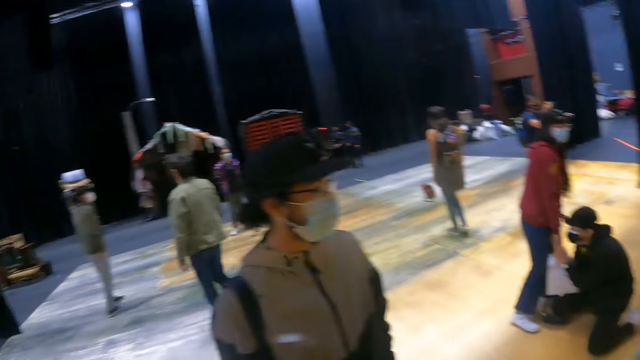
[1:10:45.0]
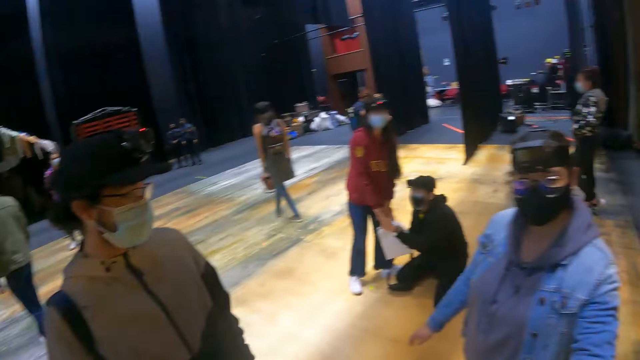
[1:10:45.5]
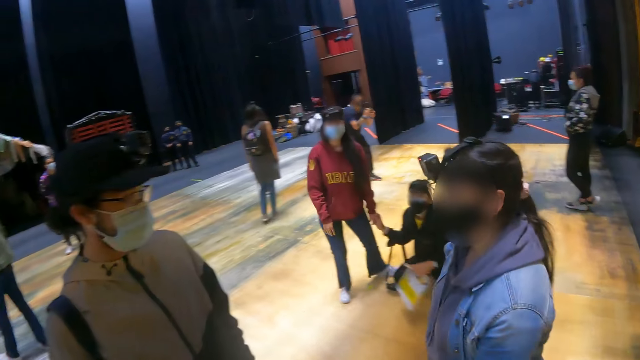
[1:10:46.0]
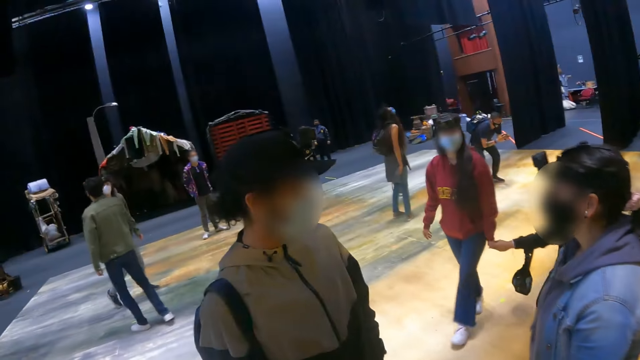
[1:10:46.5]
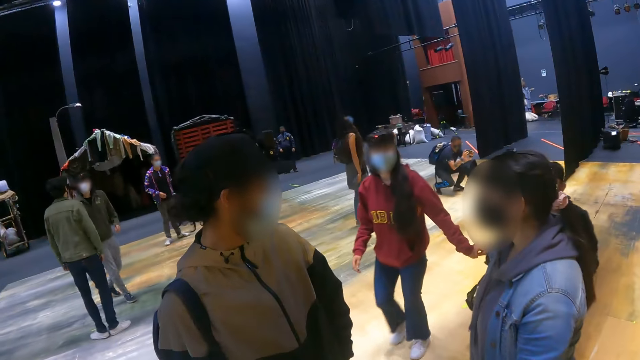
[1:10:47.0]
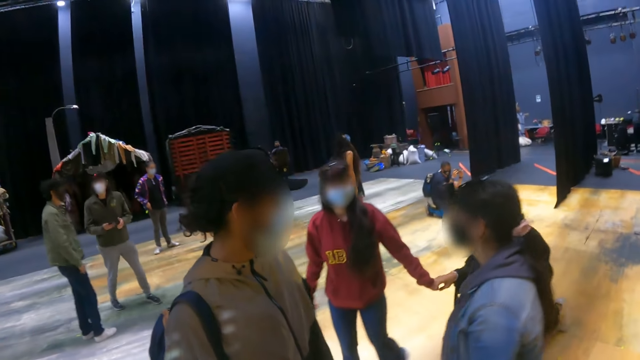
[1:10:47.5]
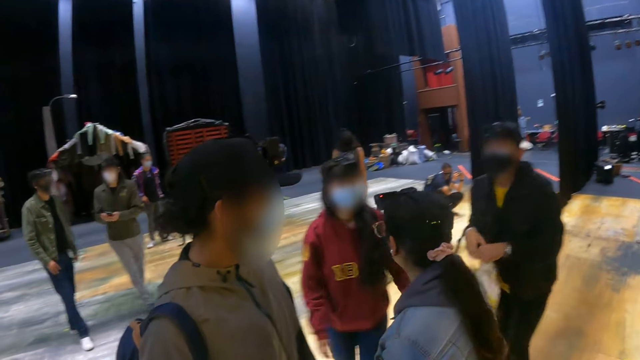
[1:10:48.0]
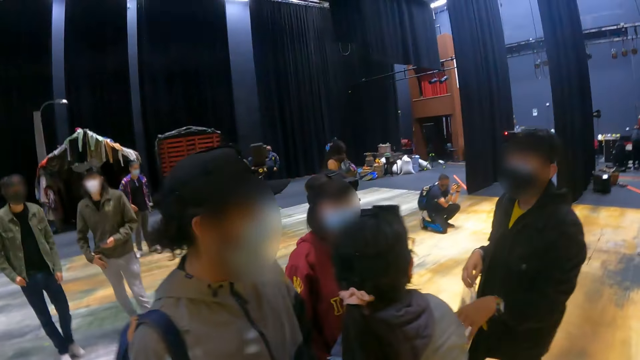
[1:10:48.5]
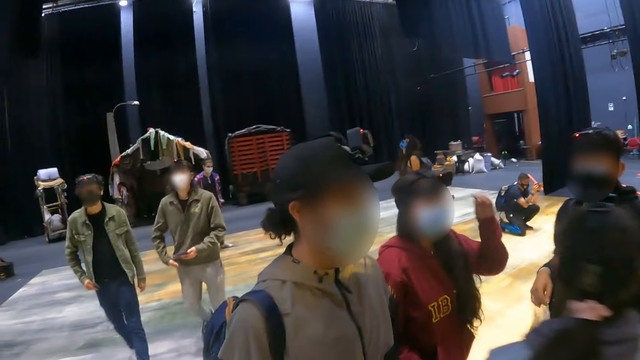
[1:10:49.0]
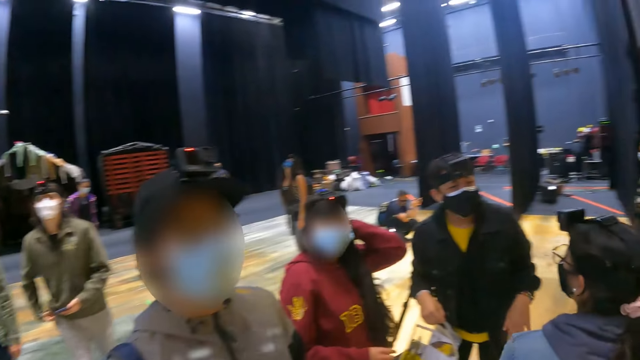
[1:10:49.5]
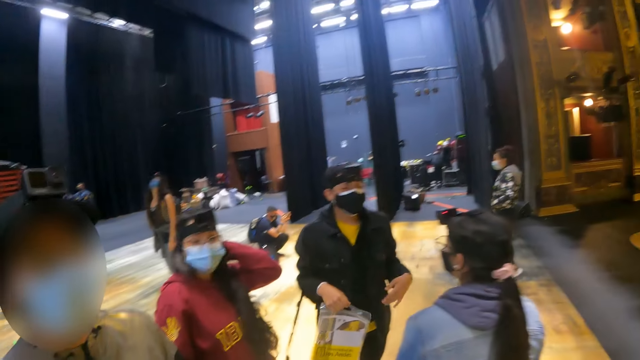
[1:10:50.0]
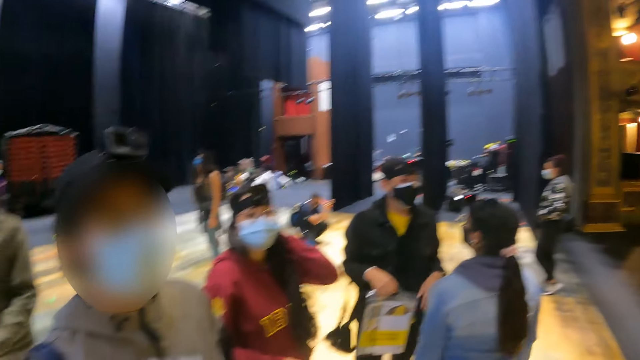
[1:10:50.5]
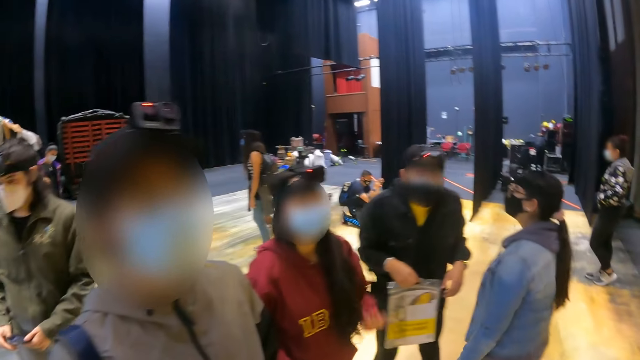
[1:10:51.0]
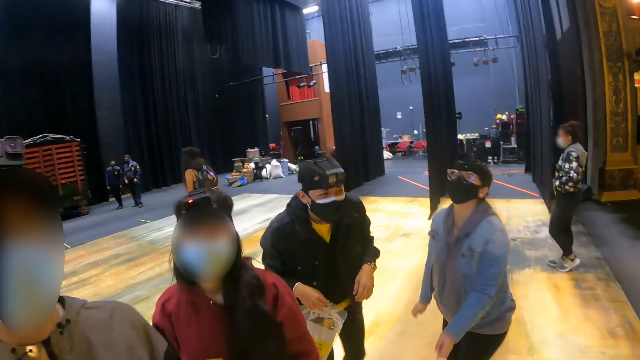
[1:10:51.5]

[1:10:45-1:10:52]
The camera wearer looks around.

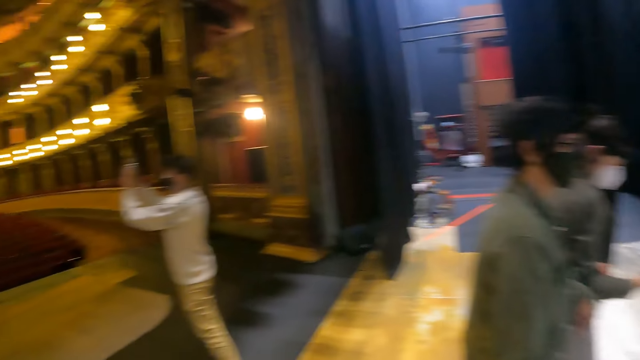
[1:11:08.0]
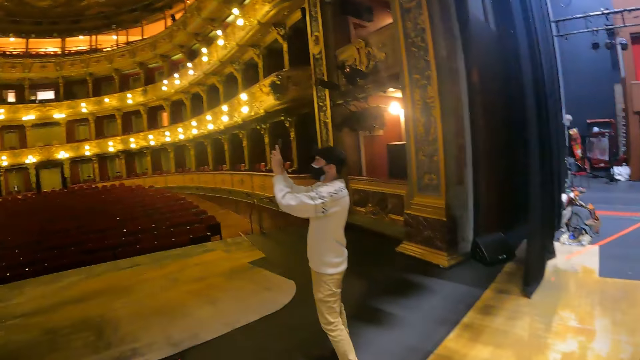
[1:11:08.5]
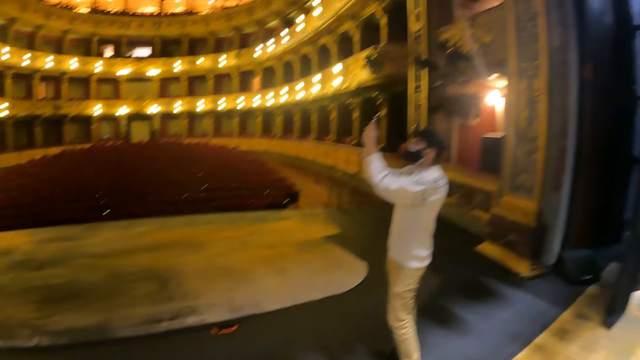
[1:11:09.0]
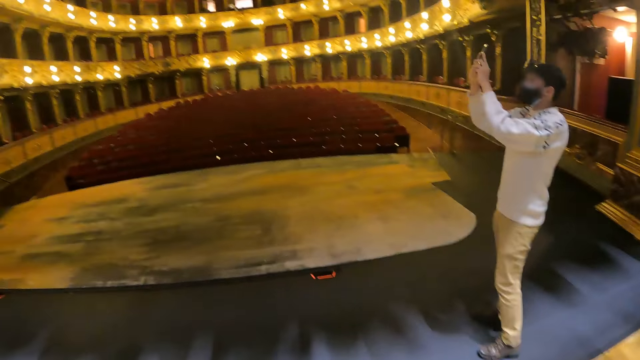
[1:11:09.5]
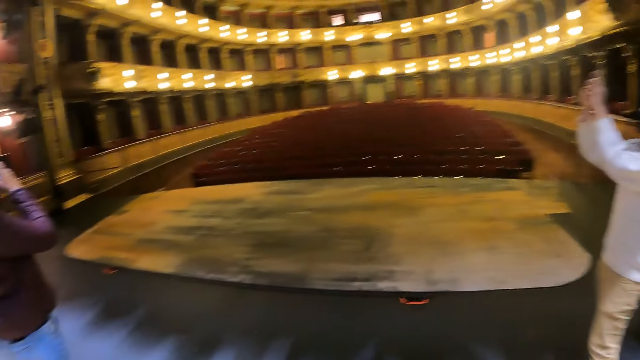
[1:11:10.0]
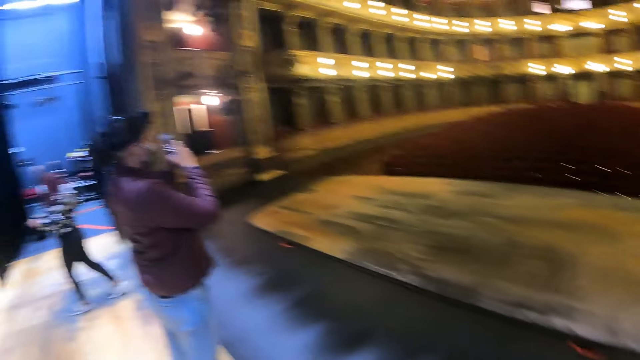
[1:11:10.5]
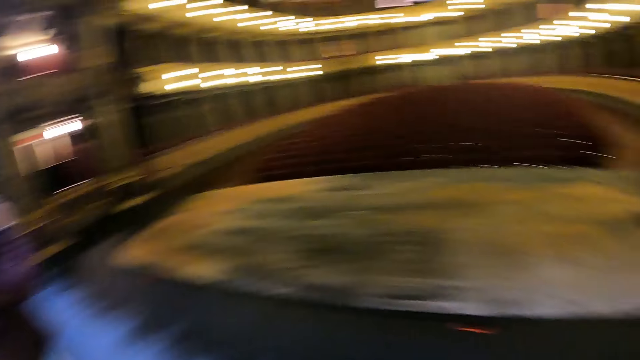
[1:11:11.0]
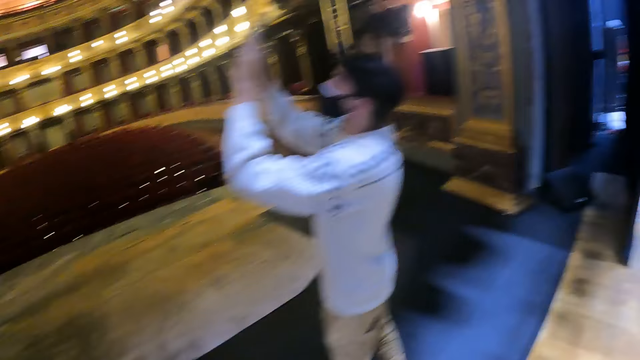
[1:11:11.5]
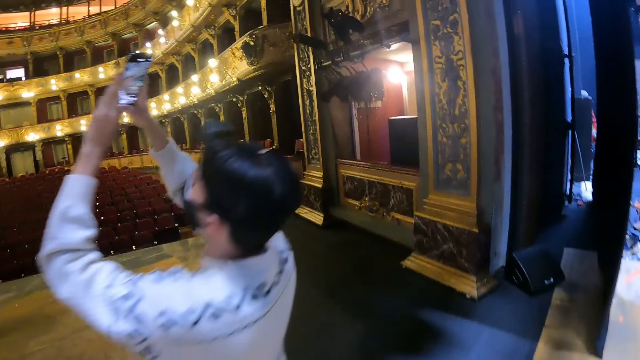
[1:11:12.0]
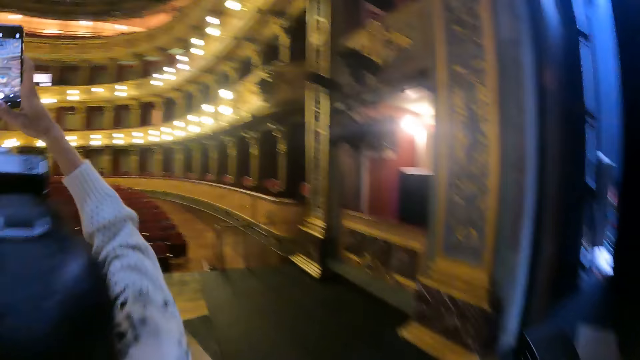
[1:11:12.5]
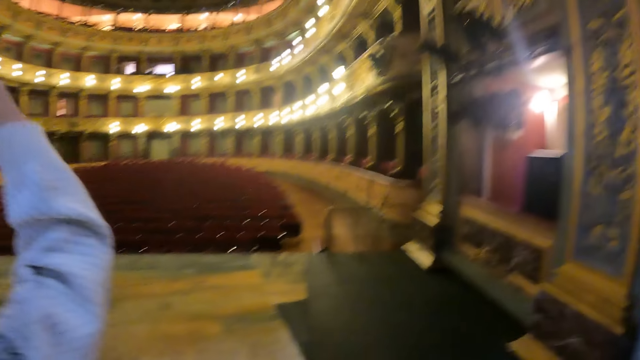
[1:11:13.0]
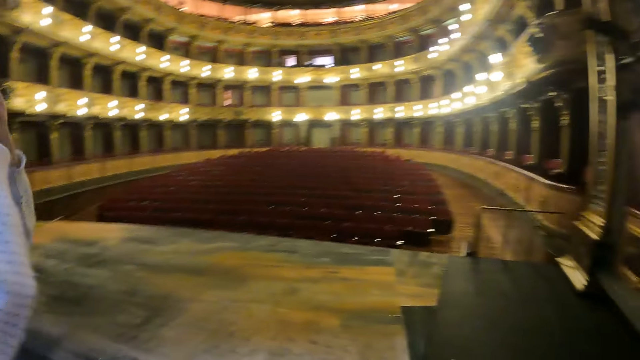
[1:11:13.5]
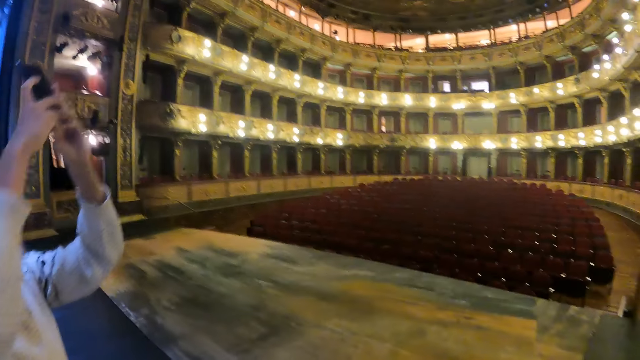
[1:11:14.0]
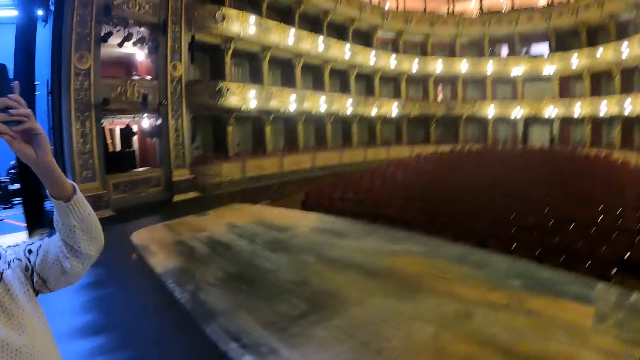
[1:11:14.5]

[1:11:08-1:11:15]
The camera wearer walks around.

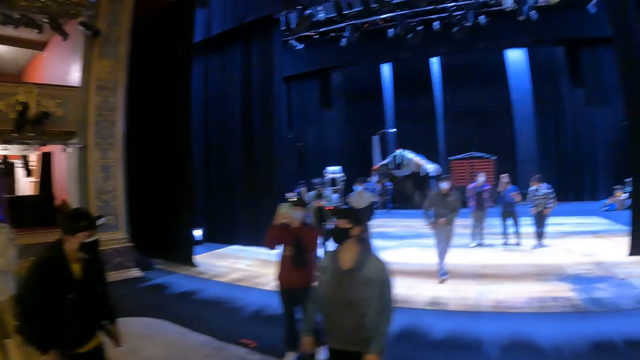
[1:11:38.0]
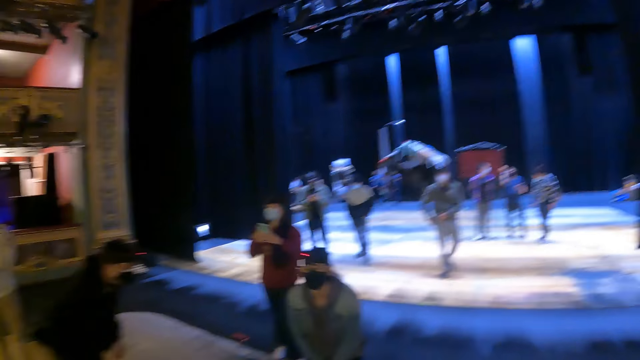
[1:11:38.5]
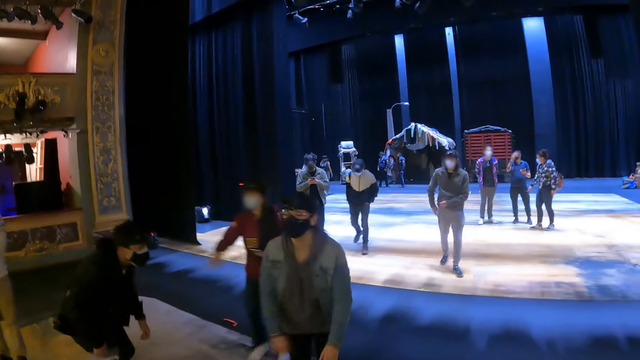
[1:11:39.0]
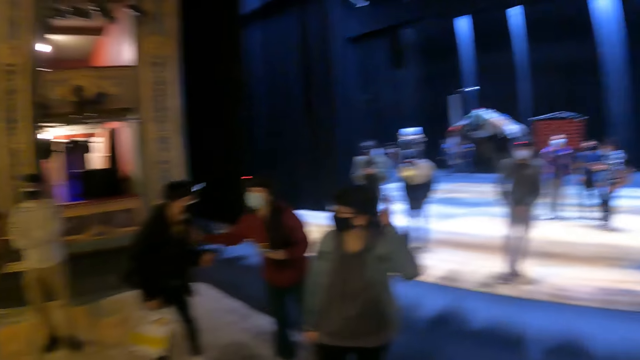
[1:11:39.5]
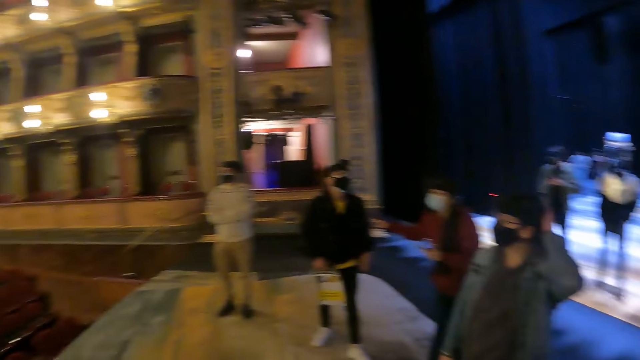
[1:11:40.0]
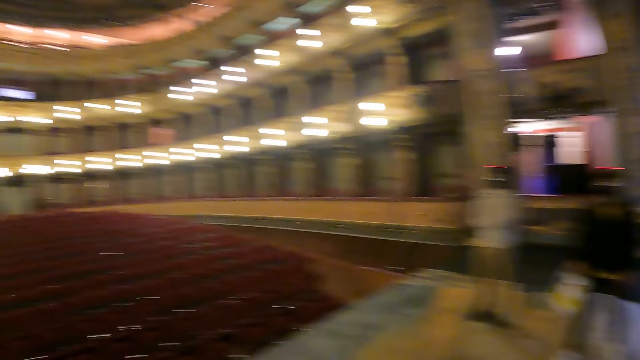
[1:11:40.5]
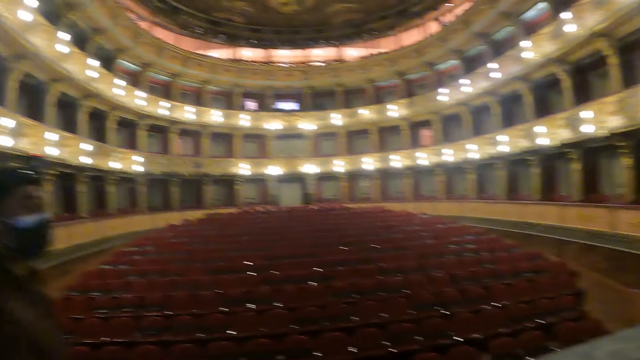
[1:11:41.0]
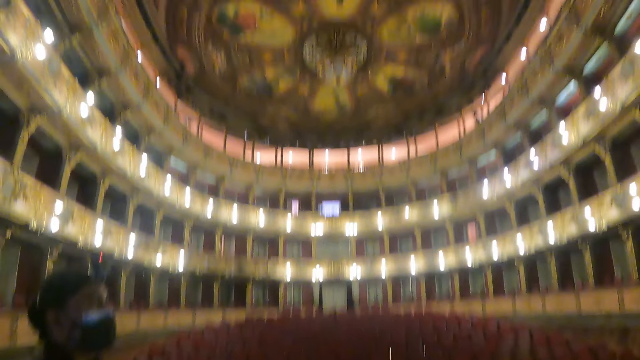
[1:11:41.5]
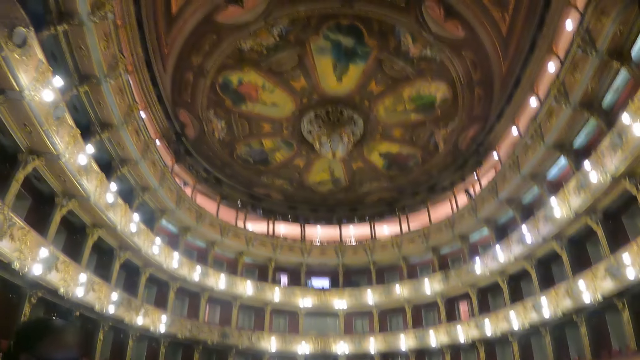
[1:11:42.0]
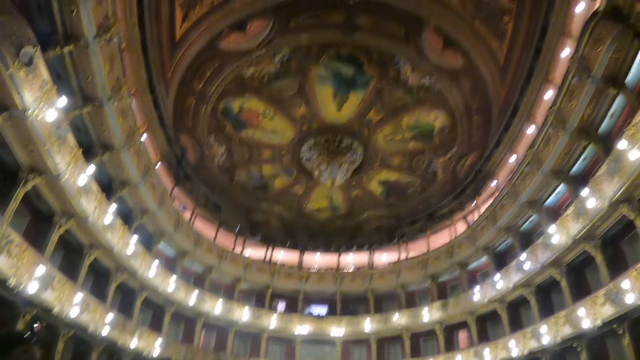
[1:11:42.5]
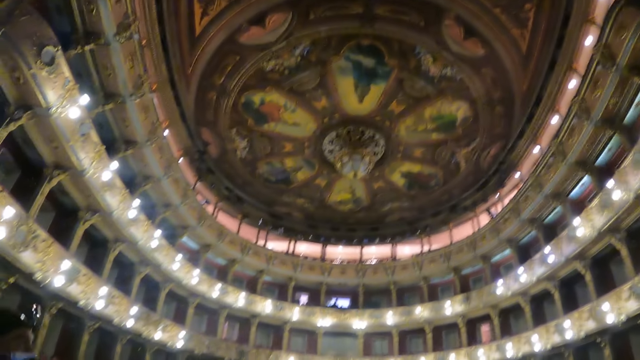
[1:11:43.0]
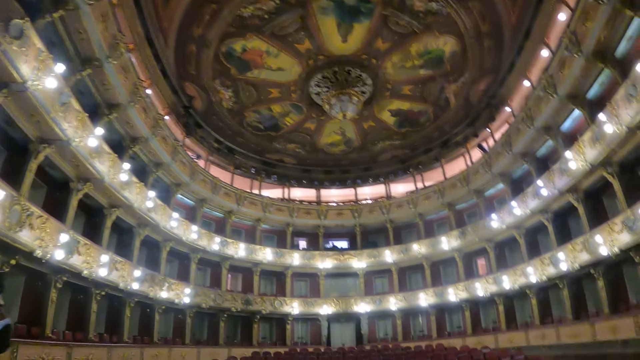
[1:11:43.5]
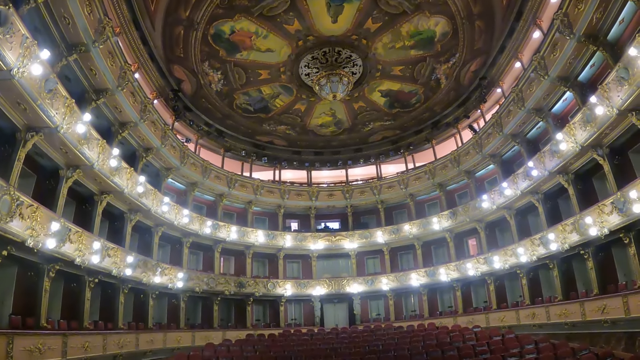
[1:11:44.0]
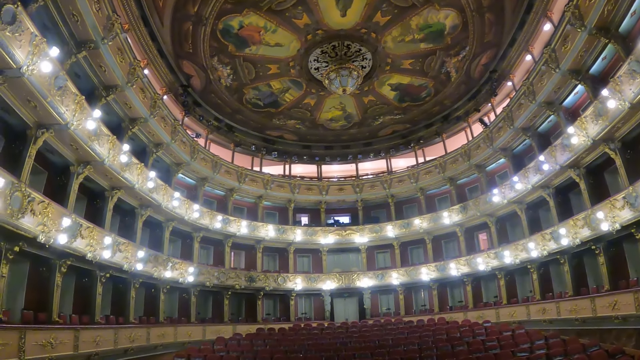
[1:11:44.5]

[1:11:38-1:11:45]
The camera wearer looks around.
